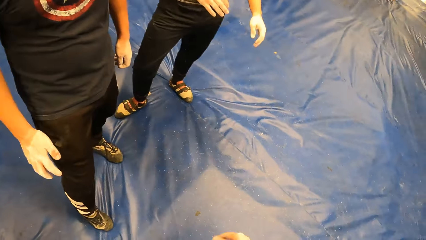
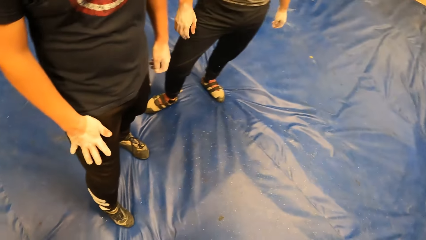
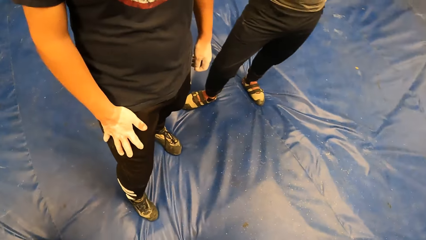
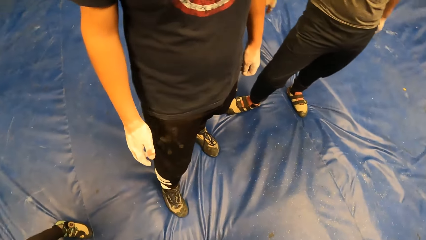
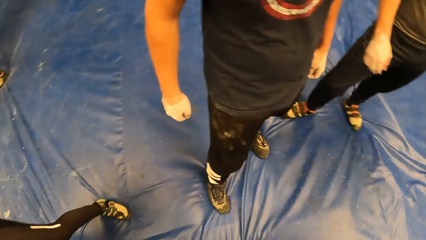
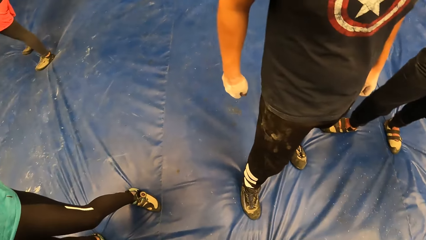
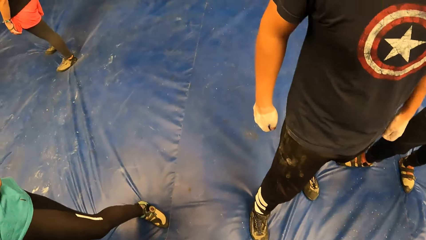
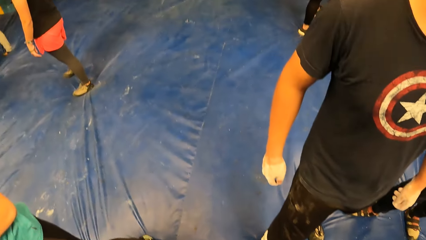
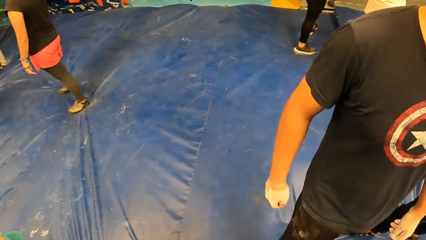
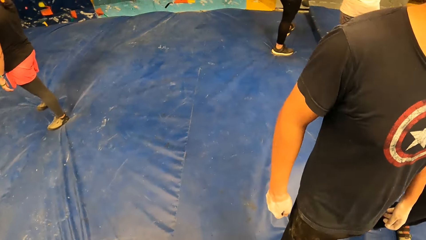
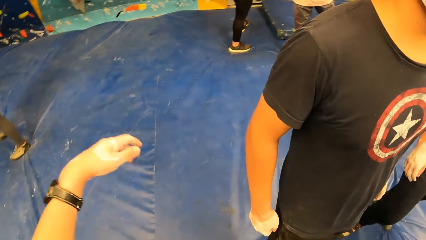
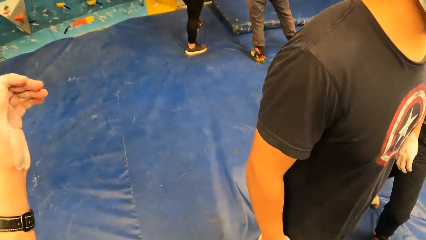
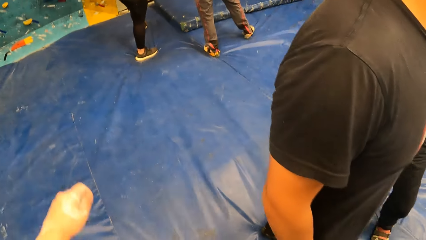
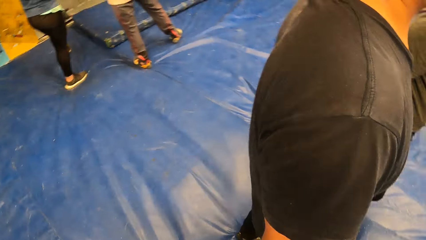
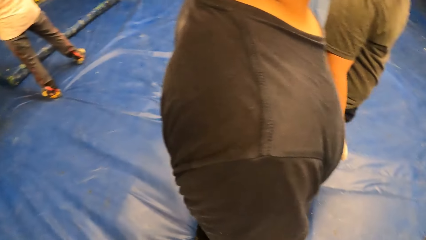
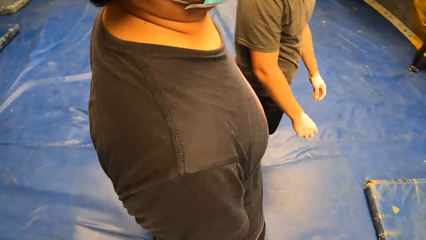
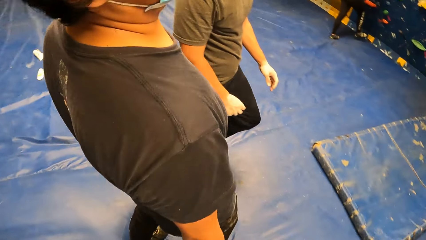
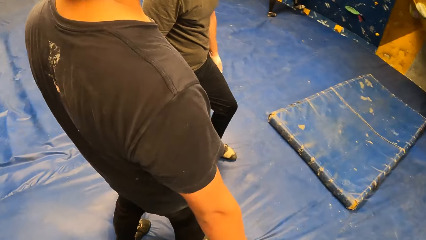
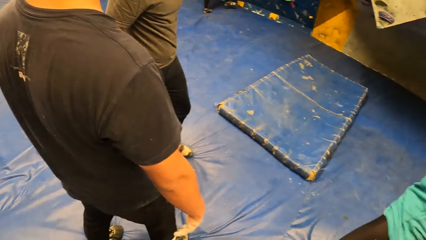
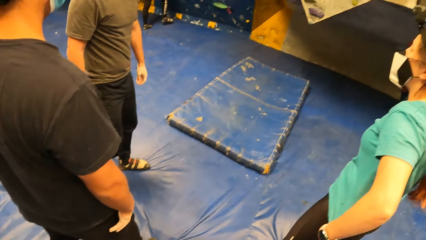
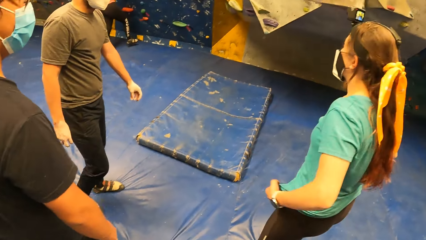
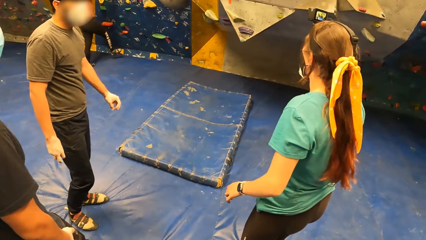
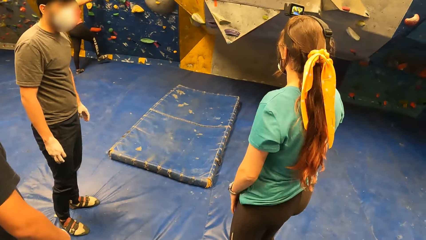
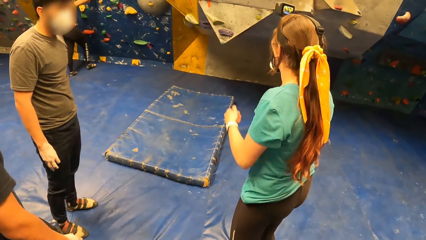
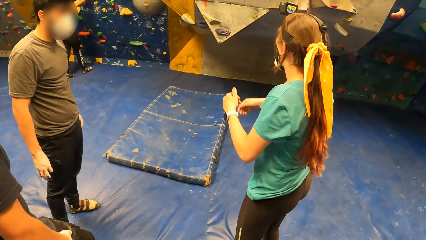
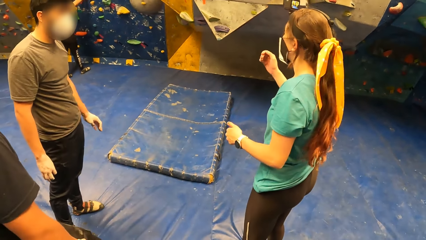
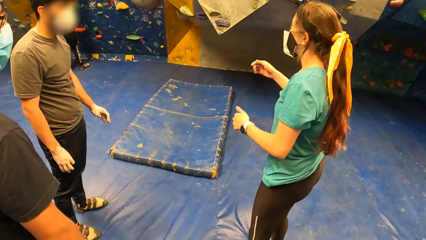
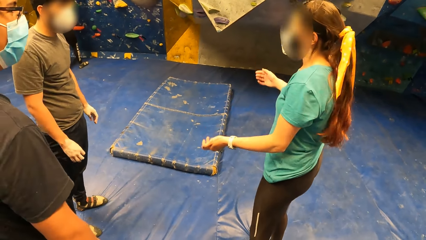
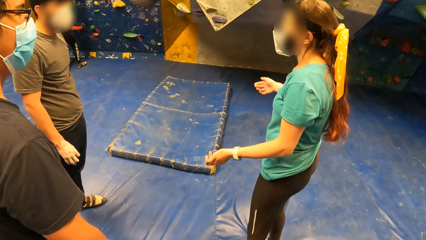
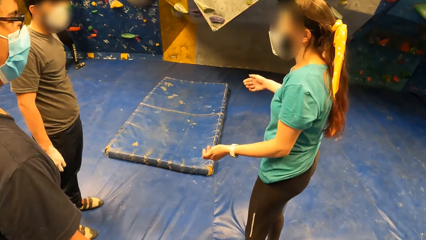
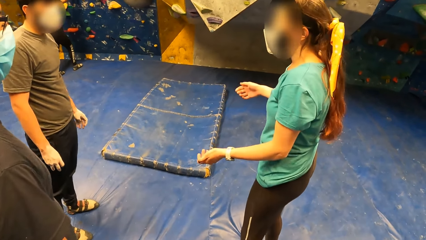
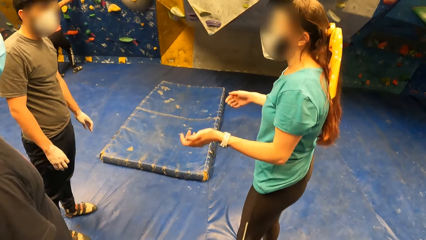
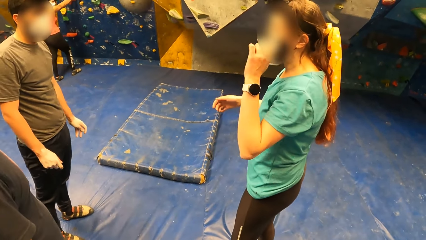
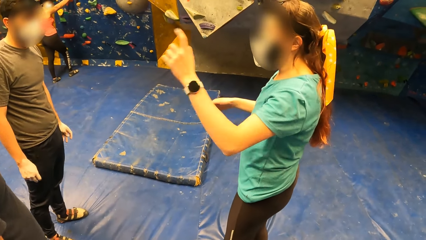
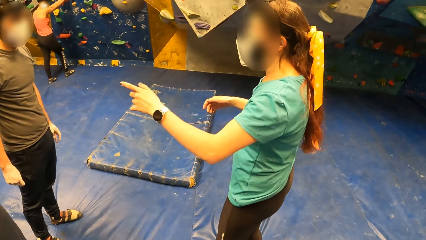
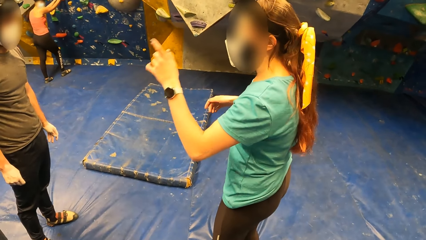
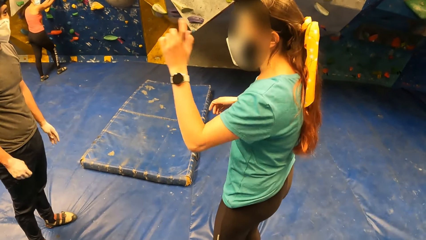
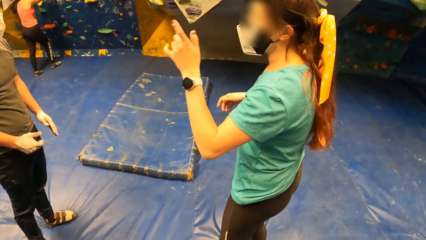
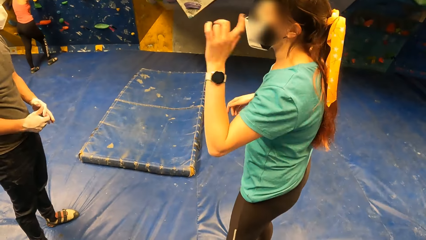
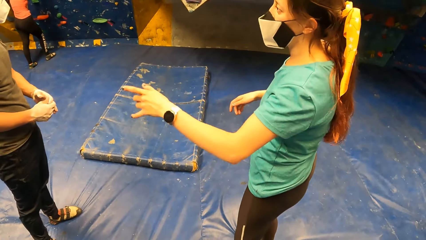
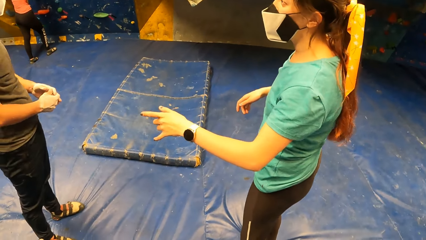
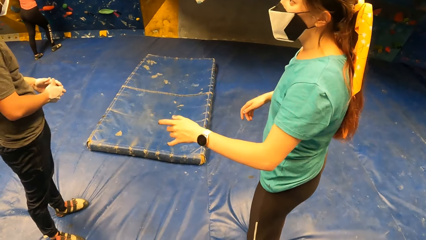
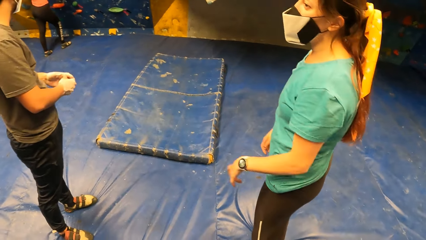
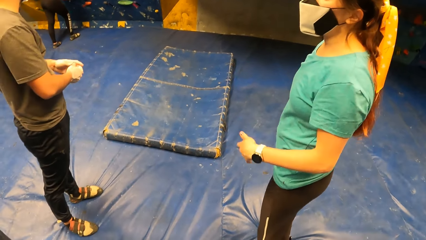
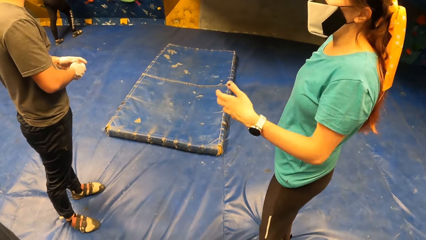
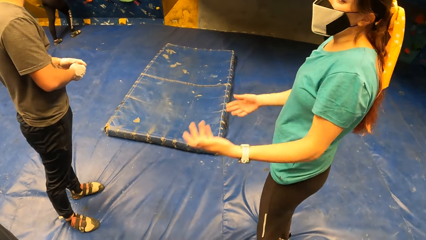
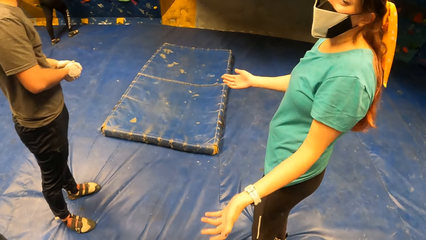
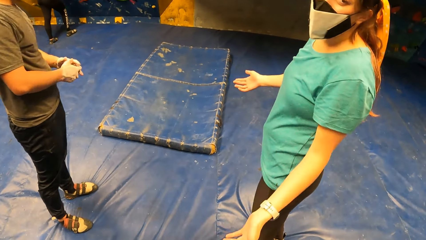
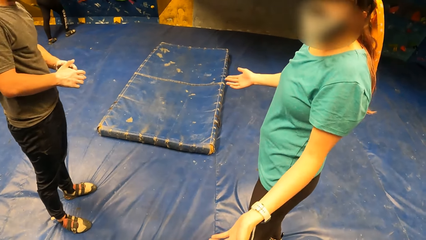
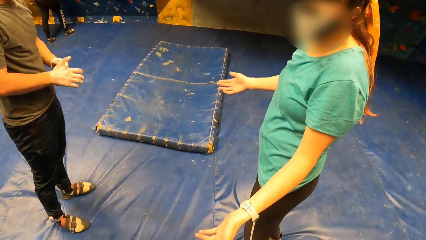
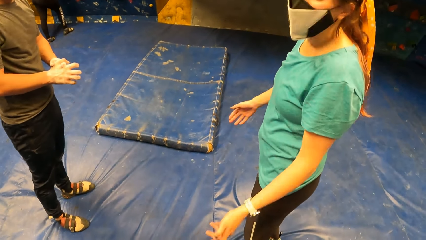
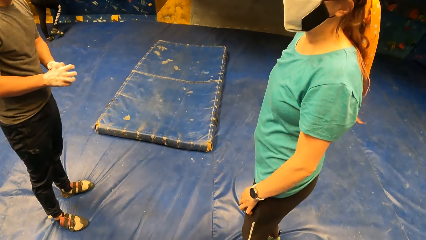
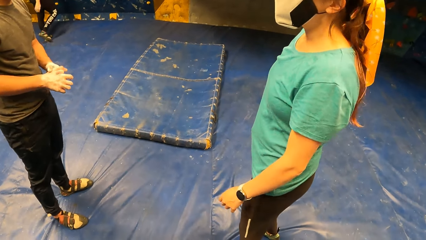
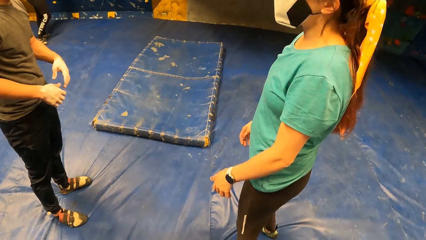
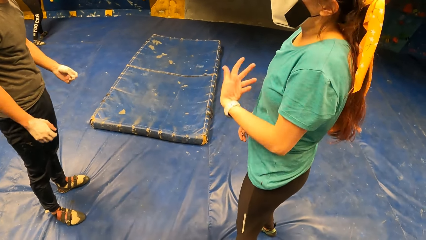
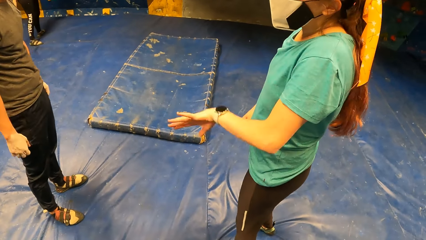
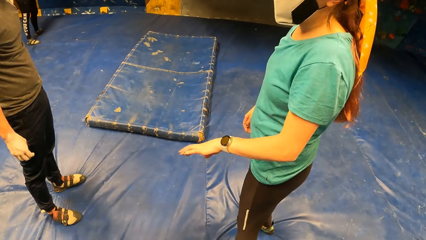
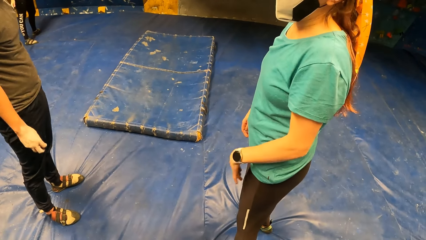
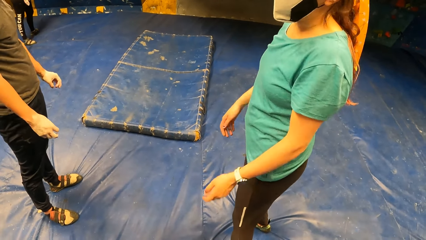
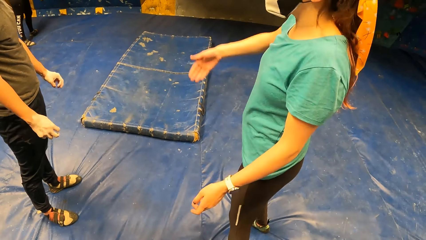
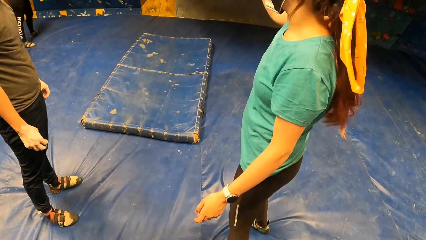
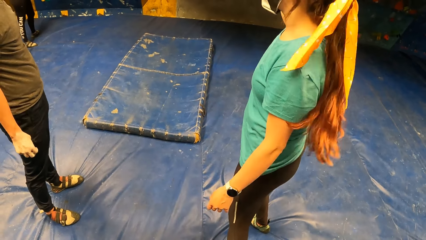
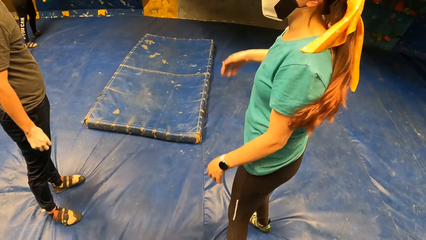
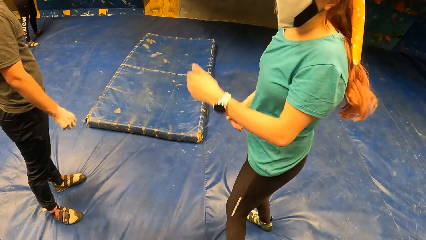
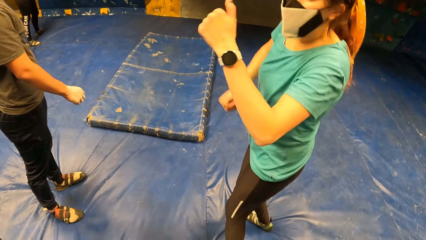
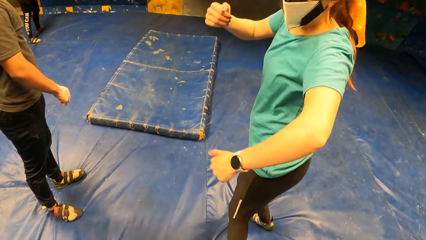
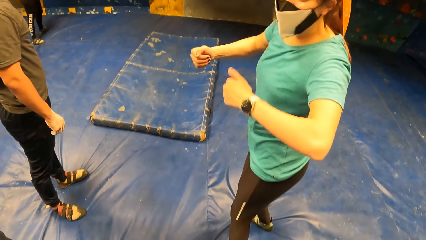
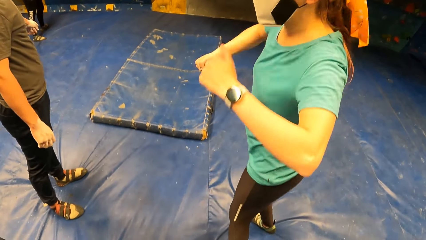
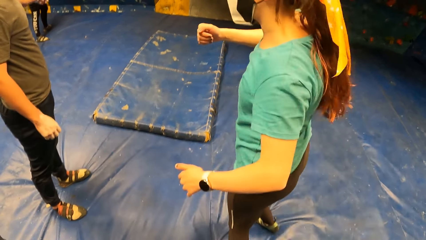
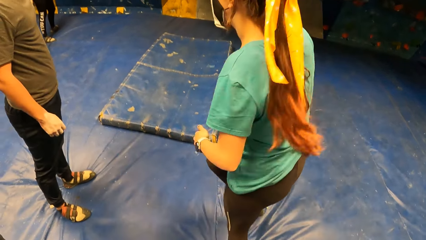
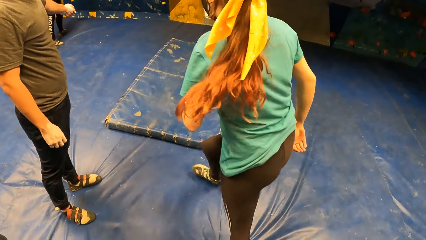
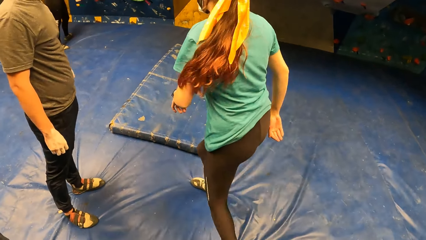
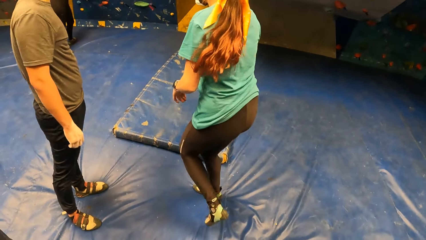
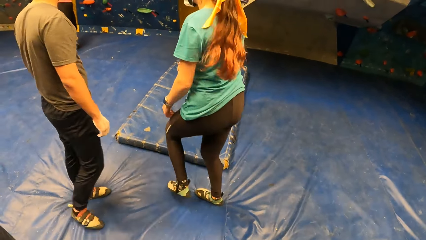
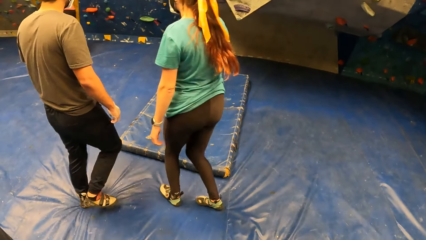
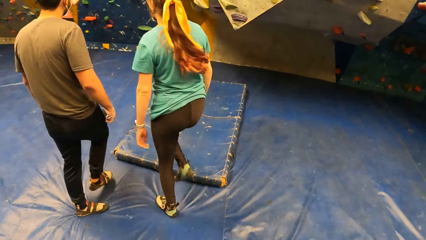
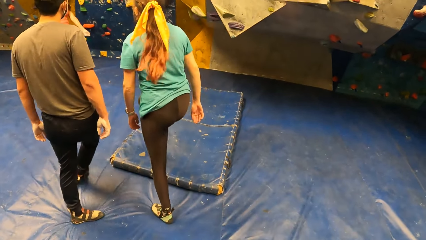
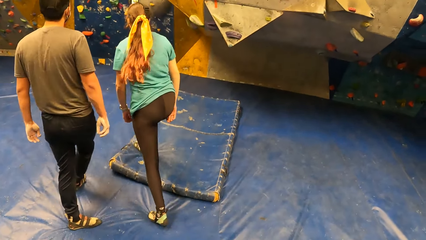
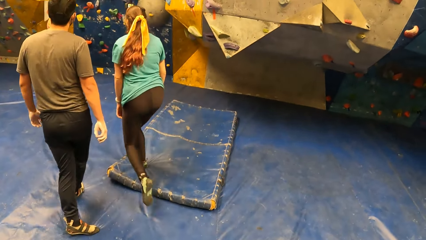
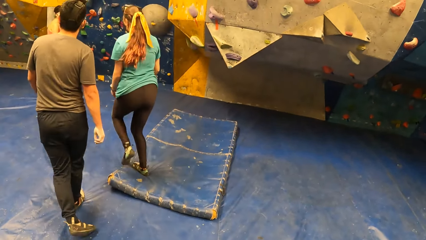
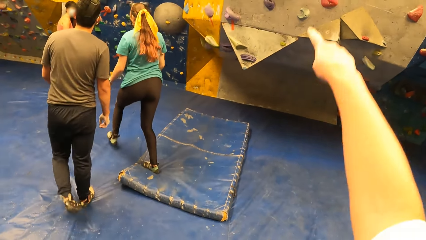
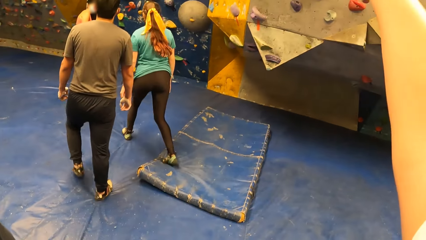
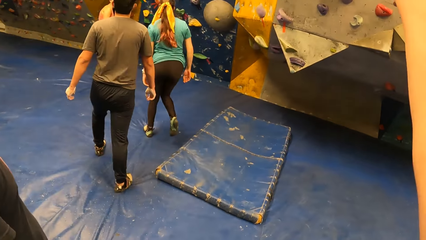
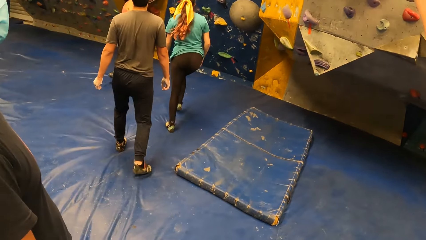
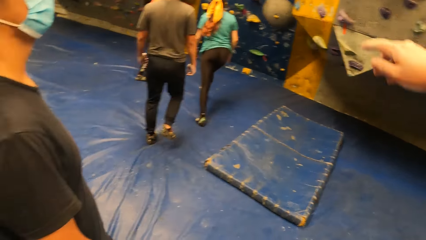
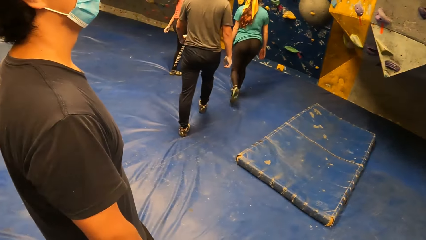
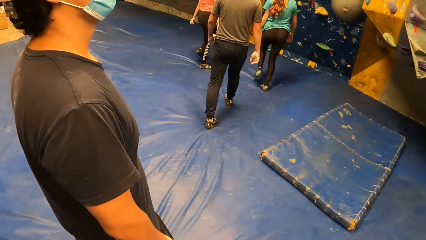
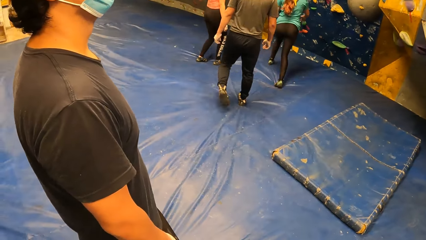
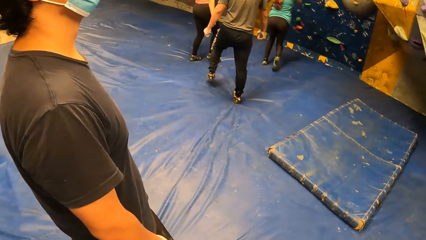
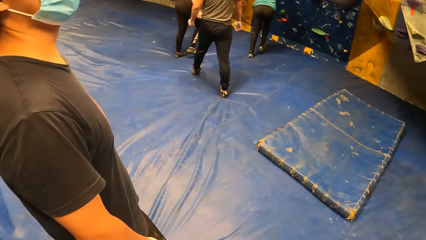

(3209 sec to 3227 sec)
A man hits his joggers with his right hand. The camera wearer stretches his hand. He looks around the climbing area. A woman interacts with another man. The woman converses with the camera wearer. She does hand movements. The woman walks towards the bouldering wall. The camera wearer points his right finger towards the bouldering wall.
